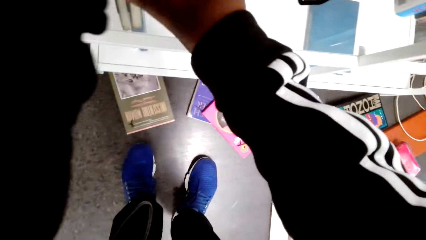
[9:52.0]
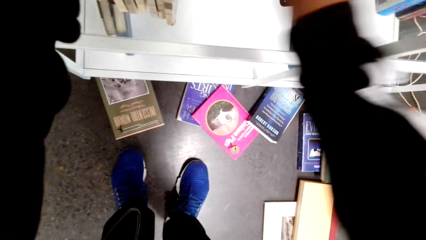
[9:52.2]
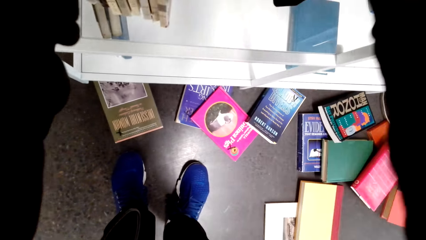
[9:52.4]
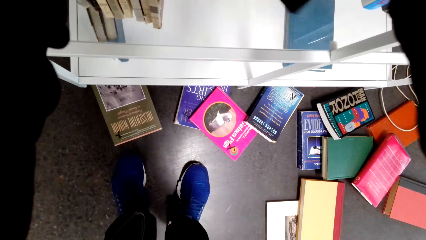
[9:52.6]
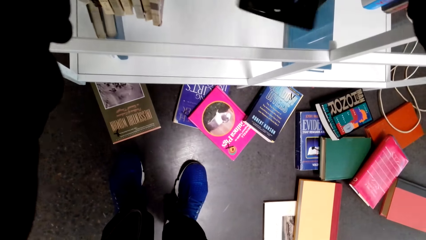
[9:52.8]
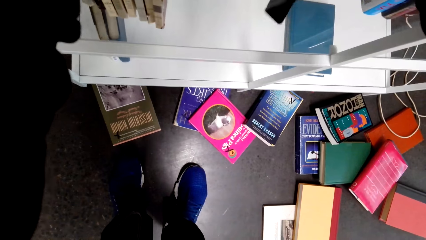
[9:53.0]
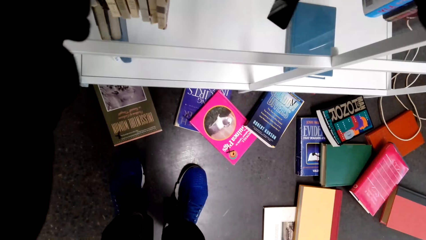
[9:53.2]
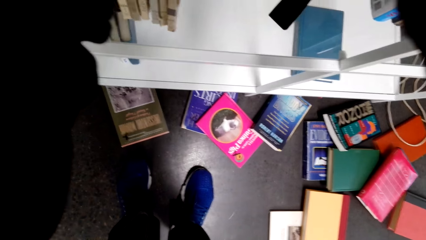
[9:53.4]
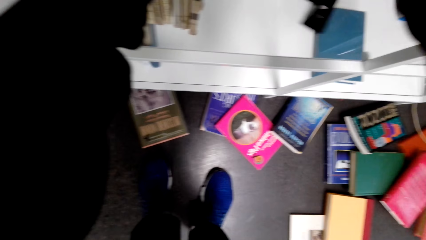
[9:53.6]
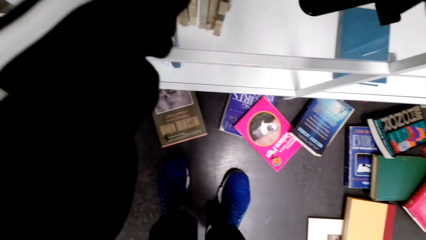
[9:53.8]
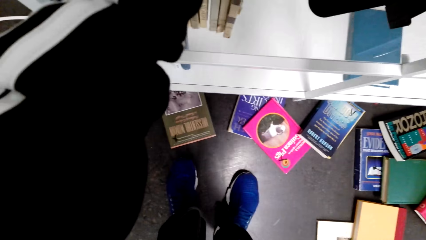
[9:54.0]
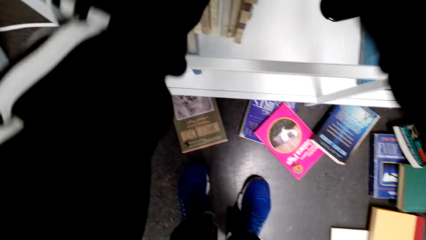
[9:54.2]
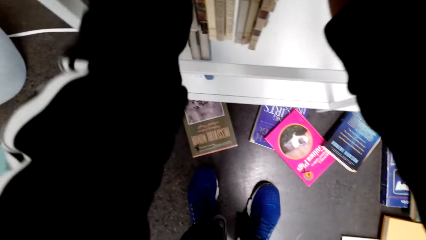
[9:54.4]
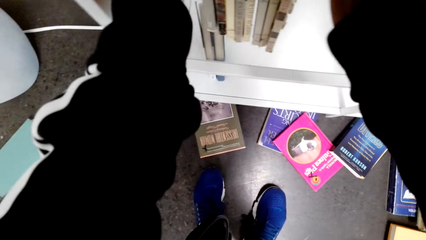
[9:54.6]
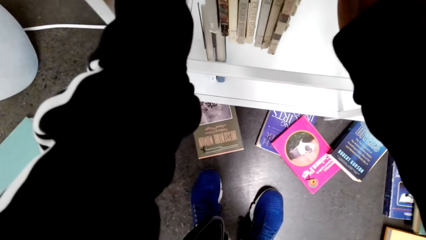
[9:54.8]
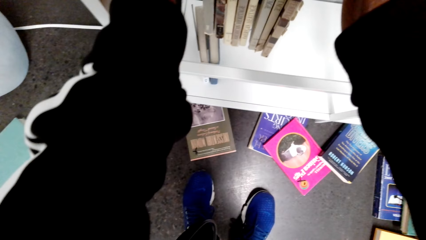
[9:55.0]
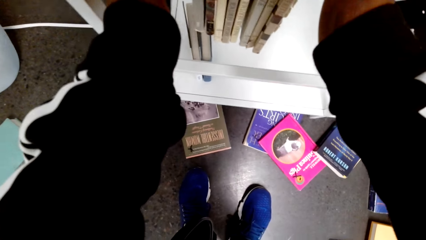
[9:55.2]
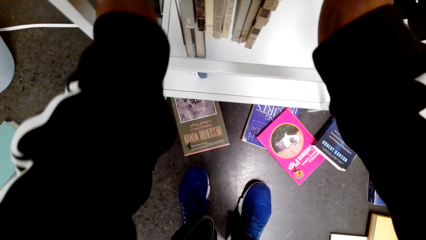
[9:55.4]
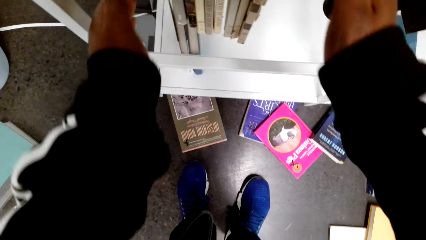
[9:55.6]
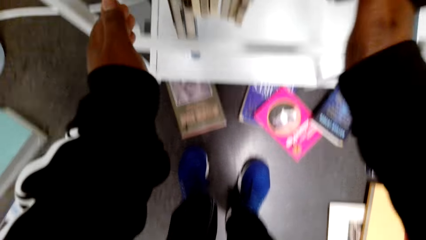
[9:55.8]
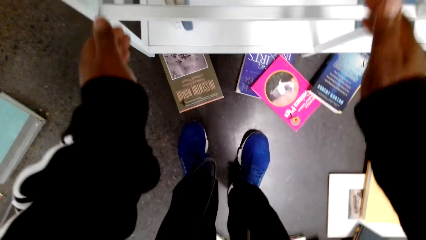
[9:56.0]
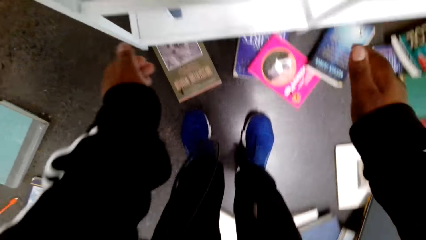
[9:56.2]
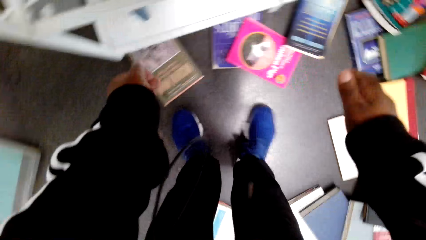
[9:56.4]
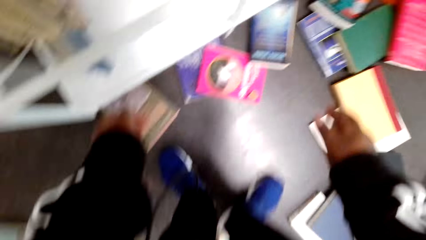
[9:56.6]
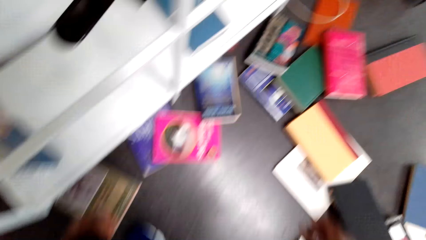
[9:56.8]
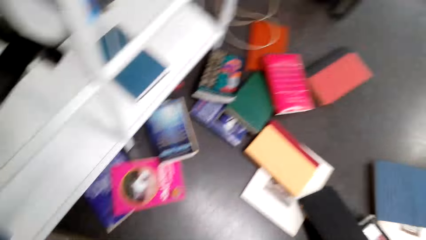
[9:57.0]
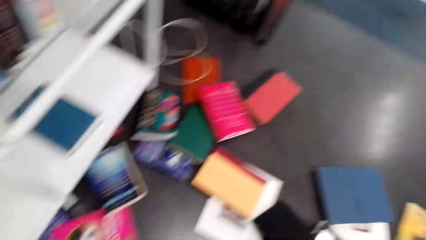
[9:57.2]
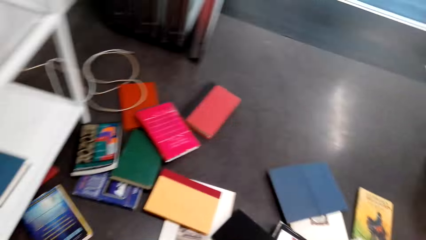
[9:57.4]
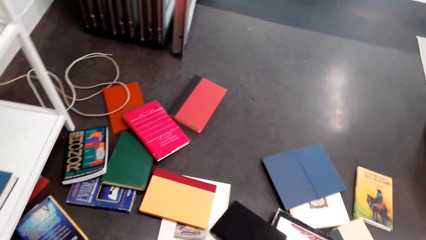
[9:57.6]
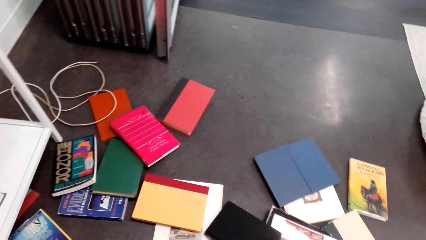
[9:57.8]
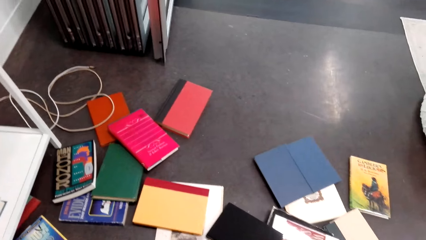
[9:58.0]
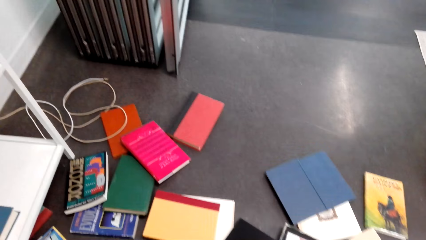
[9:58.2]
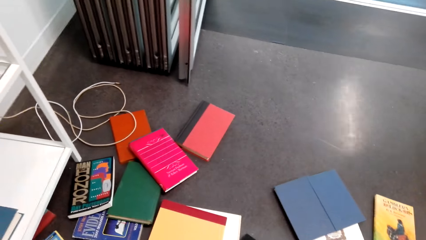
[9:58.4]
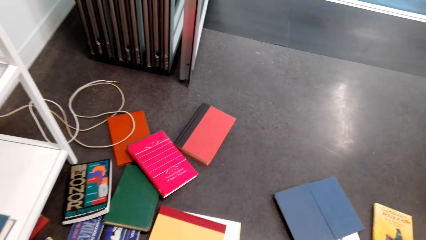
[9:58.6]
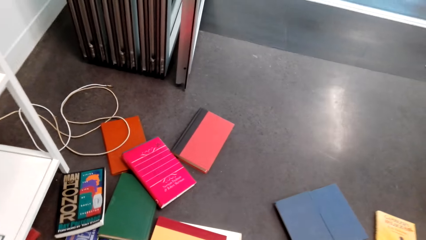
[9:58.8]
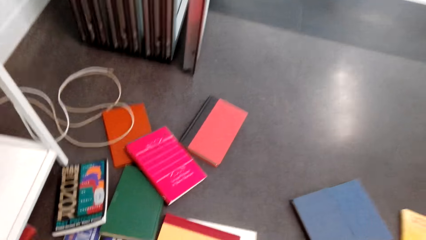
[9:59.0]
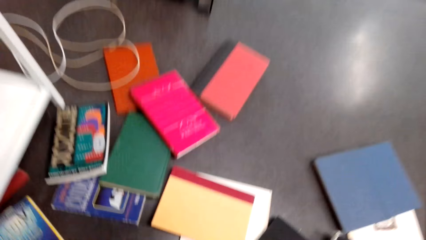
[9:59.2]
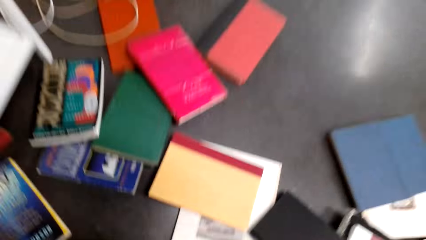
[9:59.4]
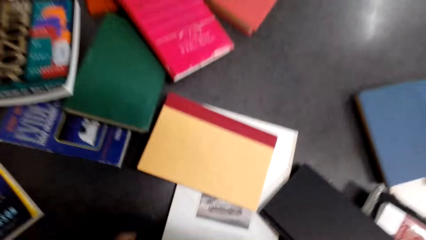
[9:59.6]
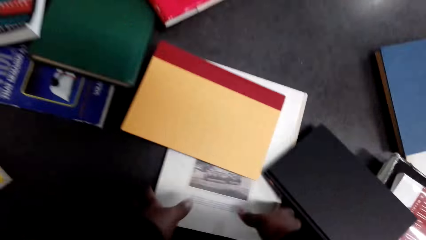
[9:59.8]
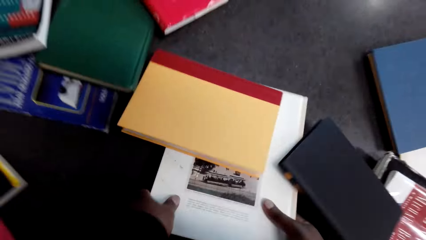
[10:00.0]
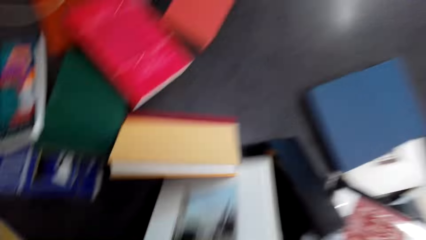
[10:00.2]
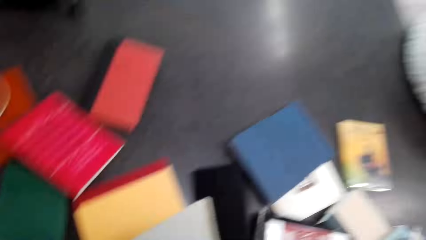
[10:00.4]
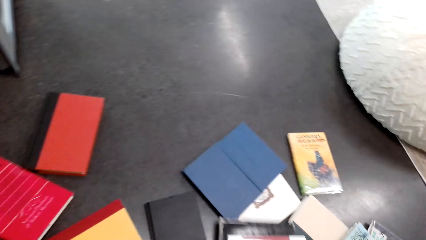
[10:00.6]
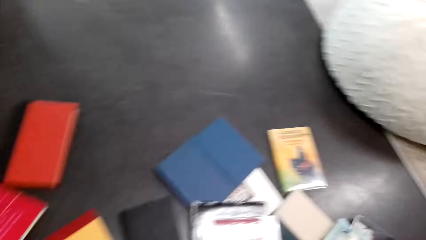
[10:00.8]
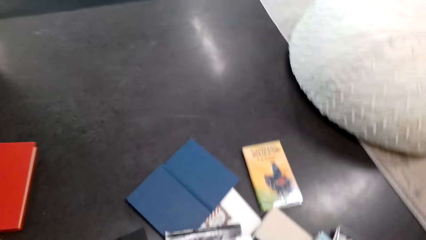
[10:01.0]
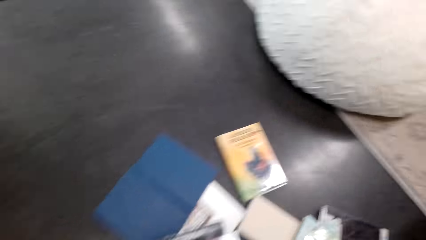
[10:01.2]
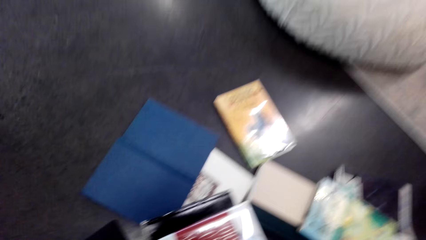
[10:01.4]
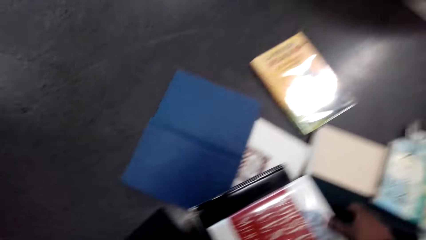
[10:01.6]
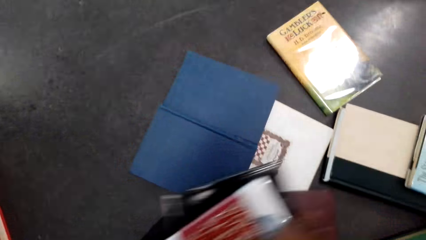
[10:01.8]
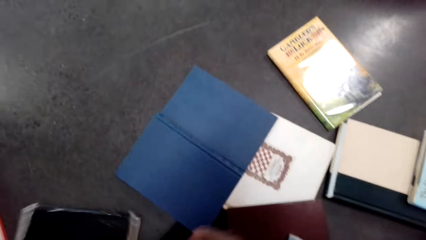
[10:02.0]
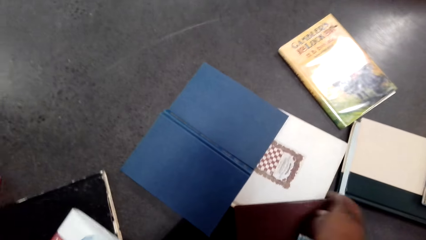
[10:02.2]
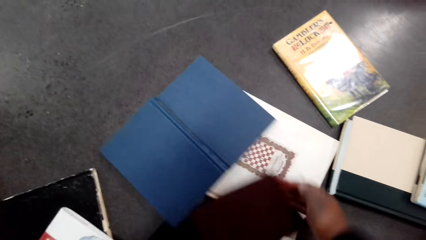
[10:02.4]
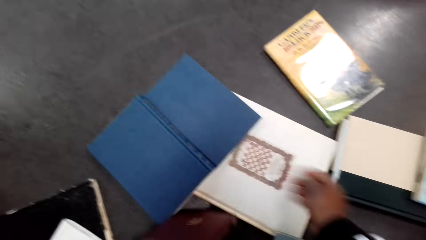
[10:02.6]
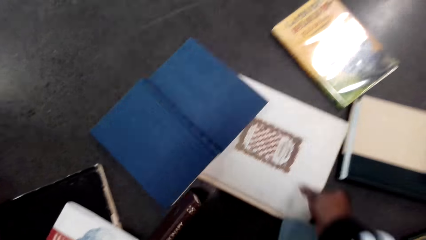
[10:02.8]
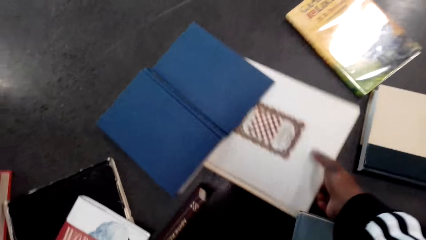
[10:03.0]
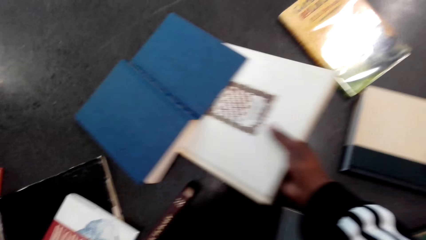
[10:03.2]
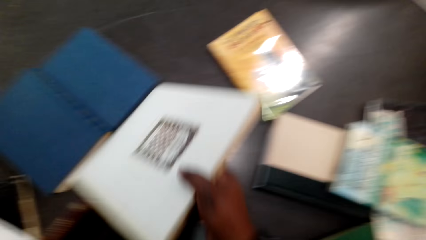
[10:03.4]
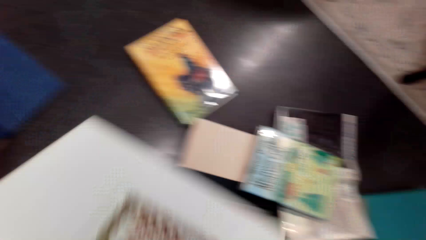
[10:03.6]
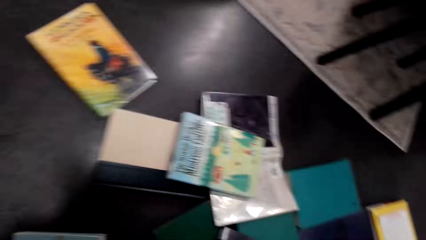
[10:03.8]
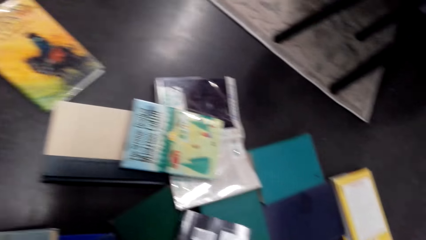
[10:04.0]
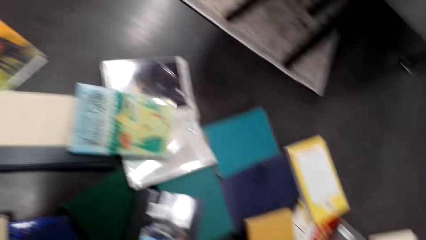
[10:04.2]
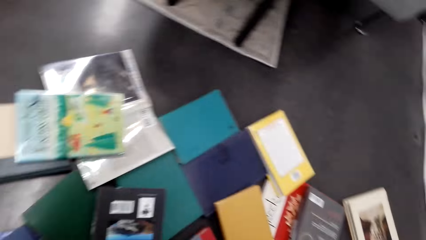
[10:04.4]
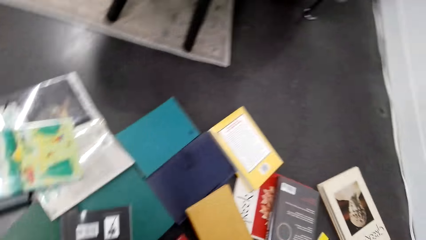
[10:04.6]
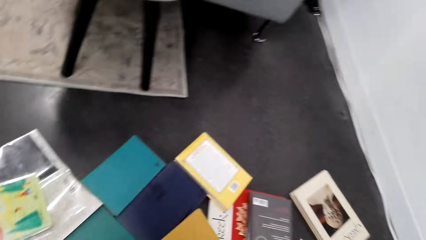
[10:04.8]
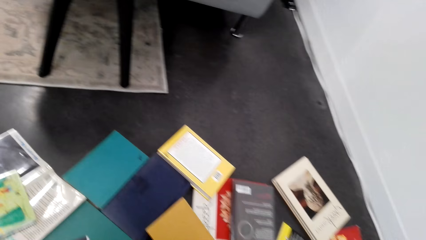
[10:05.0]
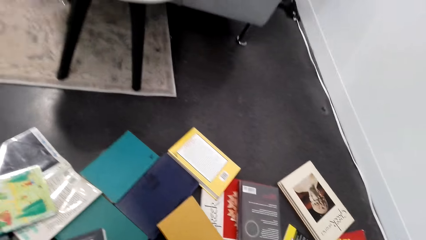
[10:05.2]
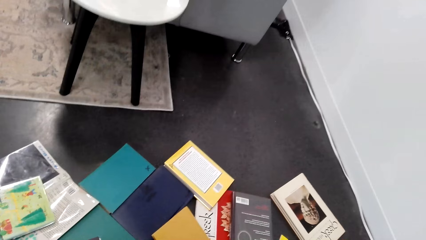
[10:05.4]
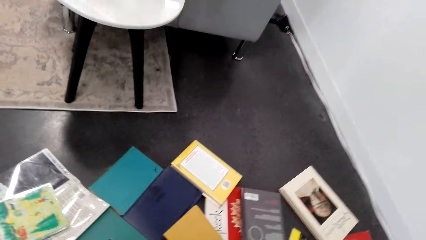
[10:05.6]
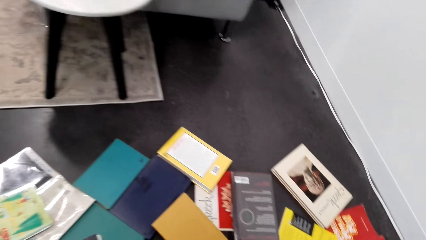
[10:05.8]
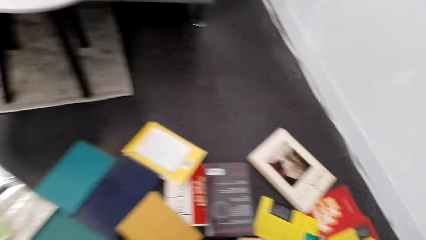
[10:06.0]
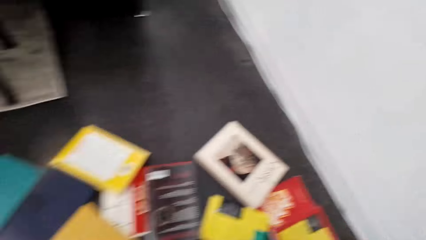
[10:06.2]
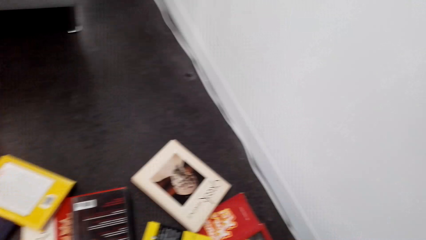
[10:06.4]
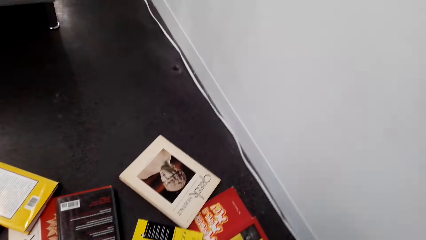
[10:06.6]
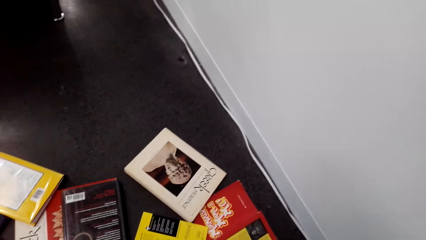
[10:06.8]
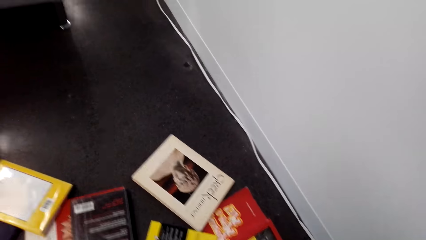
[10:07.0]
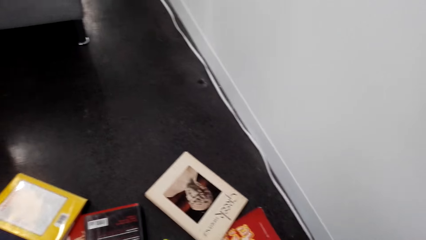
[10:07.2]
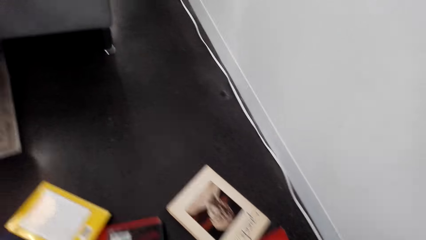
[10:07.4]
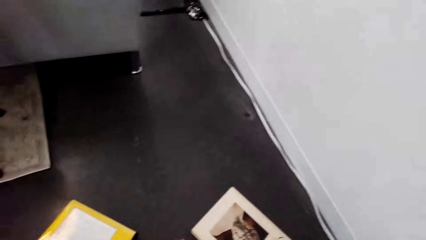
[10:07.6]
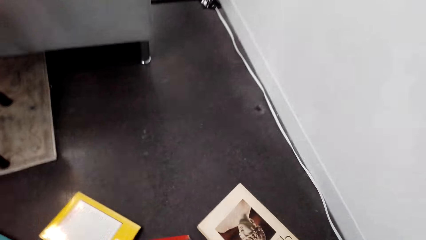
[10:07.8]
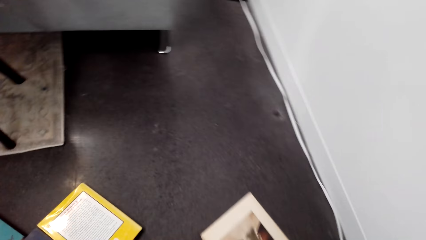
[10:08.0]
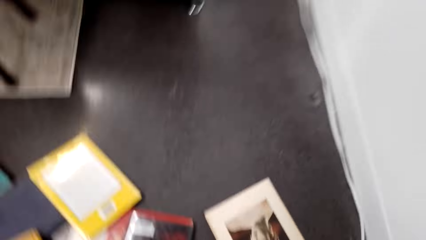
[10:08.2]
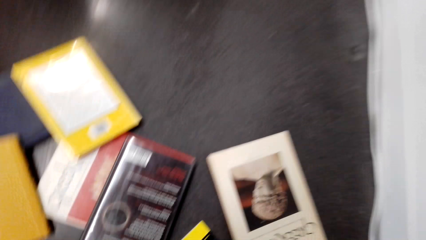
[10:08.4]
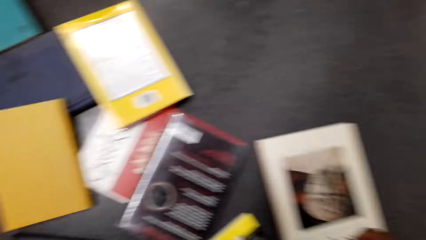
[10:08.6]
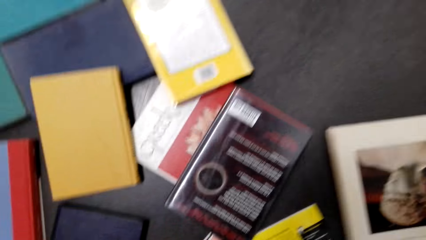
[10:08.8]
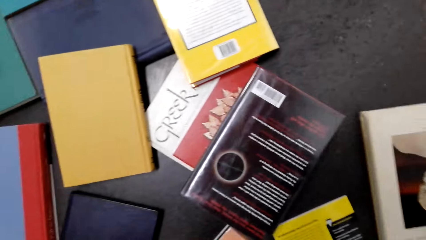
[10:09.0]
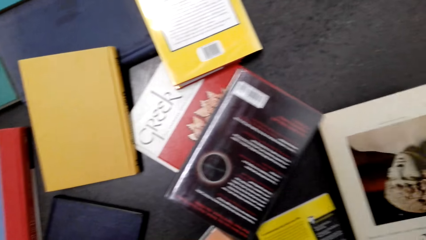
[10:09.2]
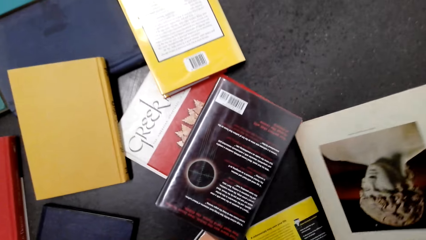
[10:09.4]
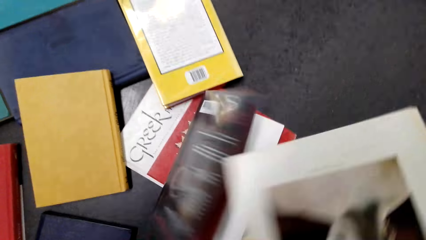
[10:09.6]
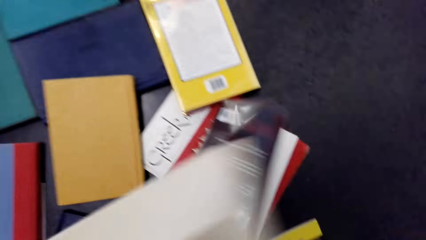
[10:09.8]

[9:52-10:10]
The camera wearer adjusts a book holder. They hold a bookend. They look around the floor. They pick a book on the floor. They adjust books on the floor. They pick a book on the floor. They look around the floor. They pick a book on the floor.
